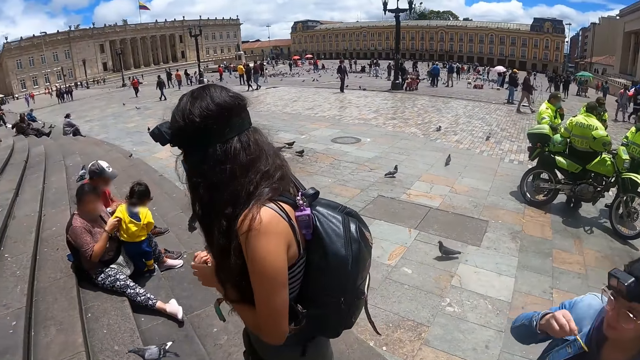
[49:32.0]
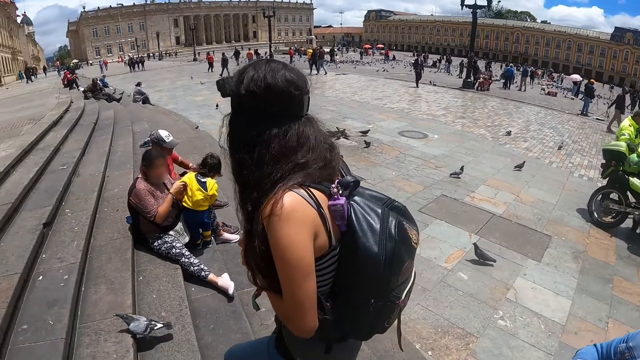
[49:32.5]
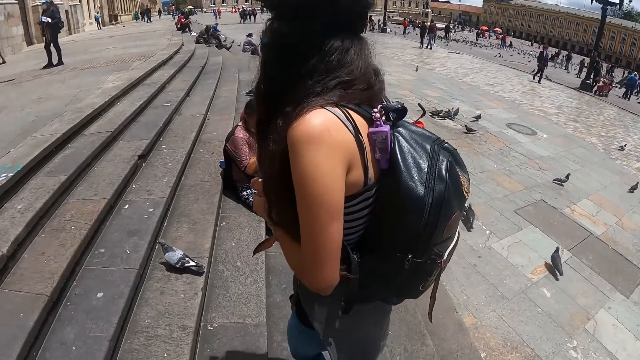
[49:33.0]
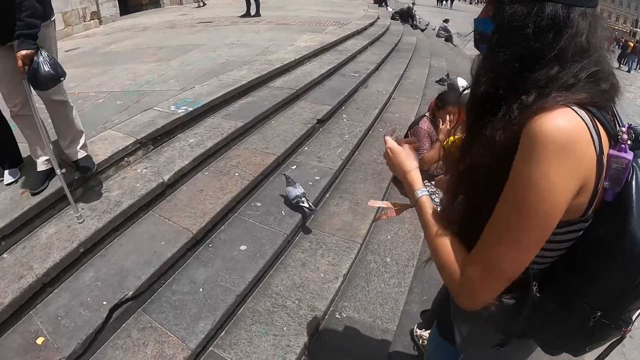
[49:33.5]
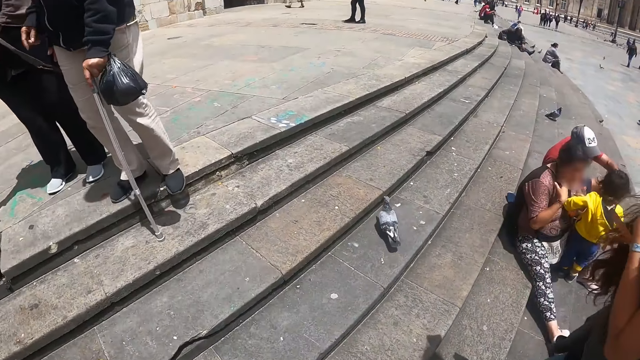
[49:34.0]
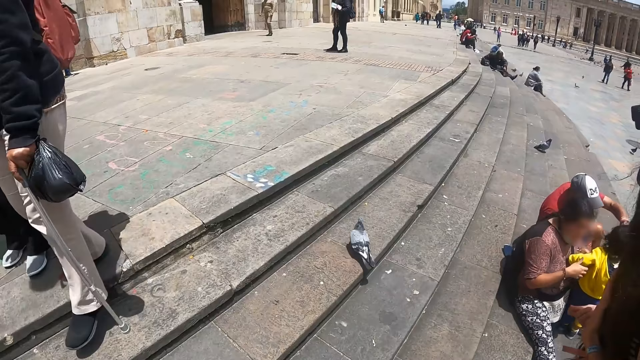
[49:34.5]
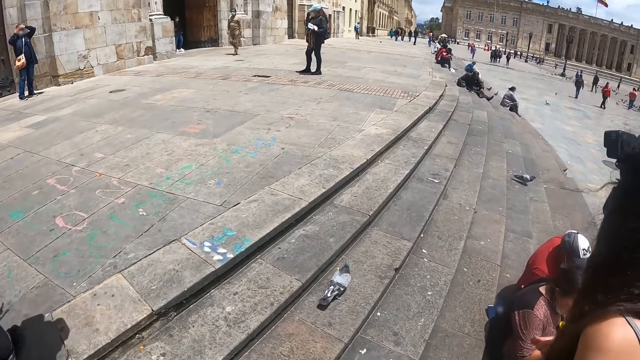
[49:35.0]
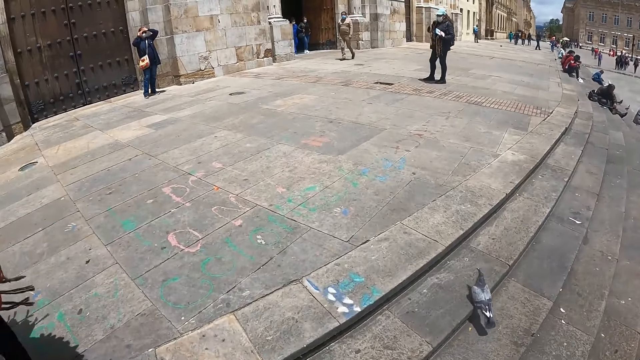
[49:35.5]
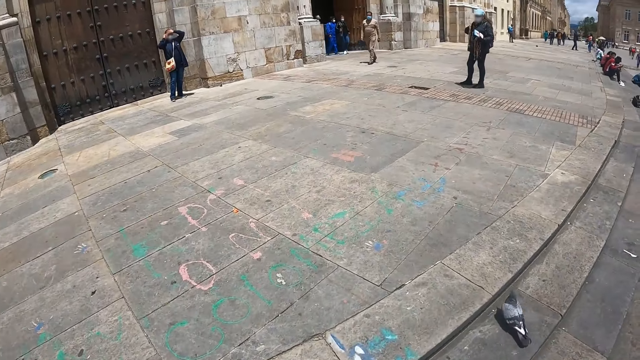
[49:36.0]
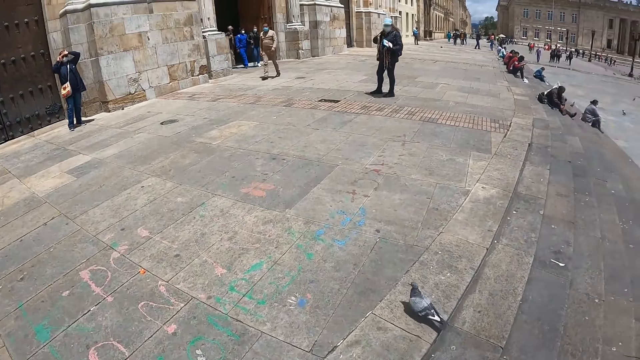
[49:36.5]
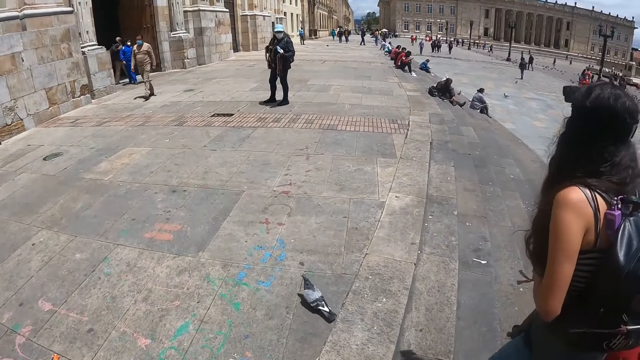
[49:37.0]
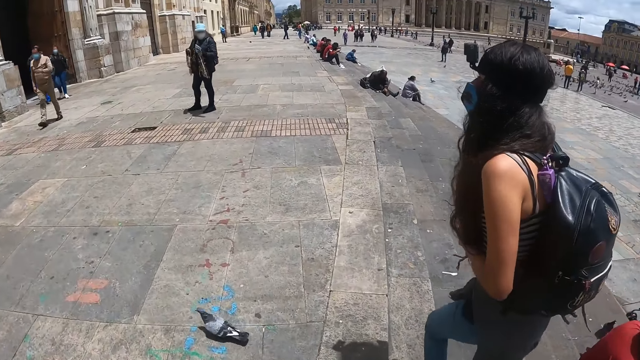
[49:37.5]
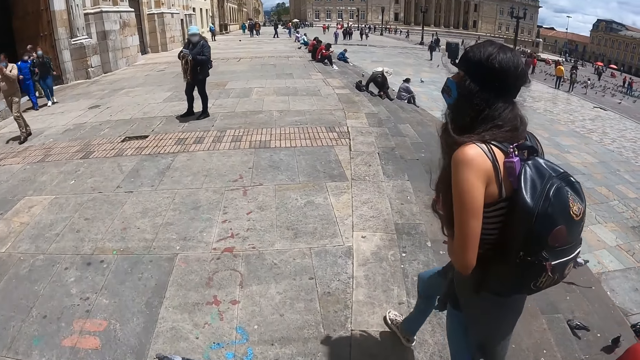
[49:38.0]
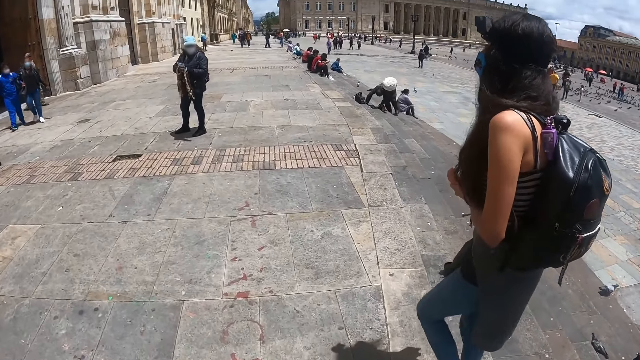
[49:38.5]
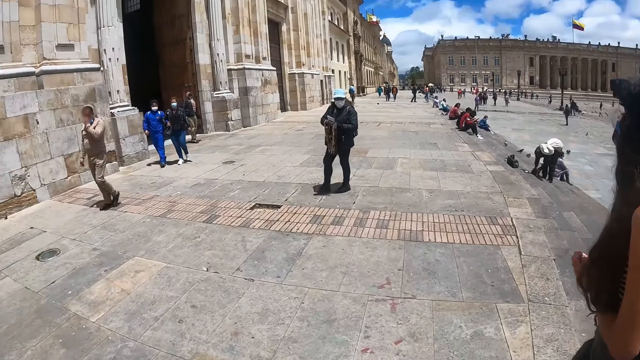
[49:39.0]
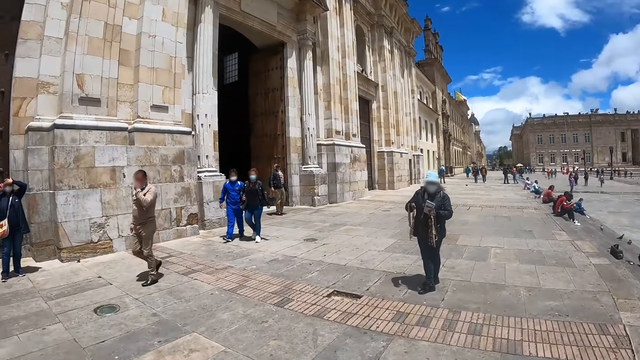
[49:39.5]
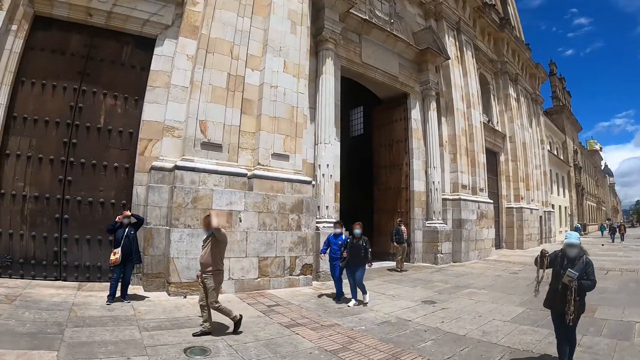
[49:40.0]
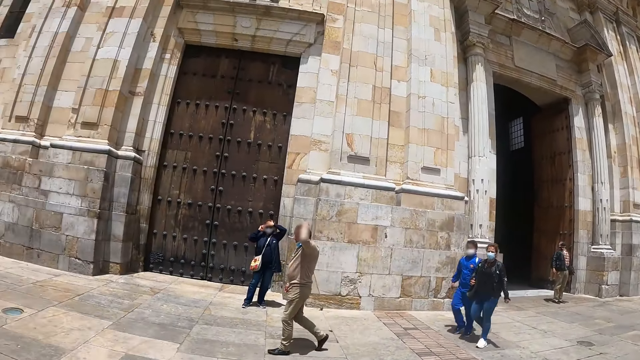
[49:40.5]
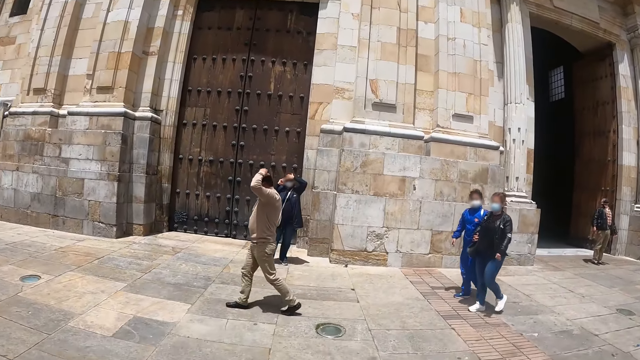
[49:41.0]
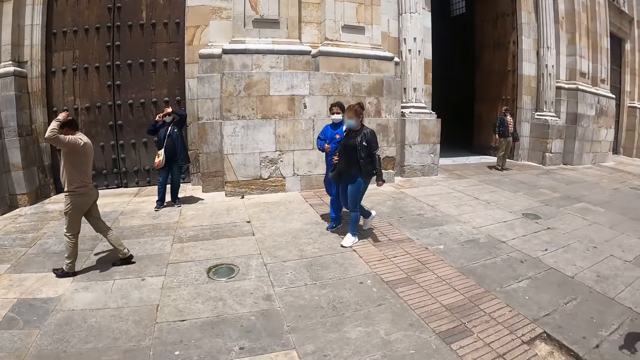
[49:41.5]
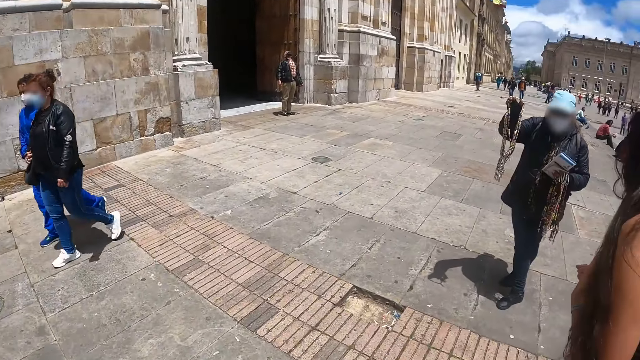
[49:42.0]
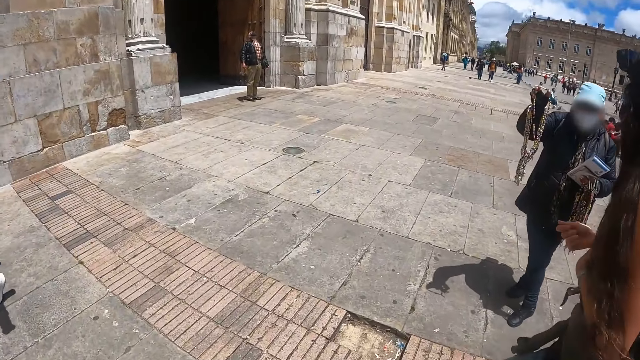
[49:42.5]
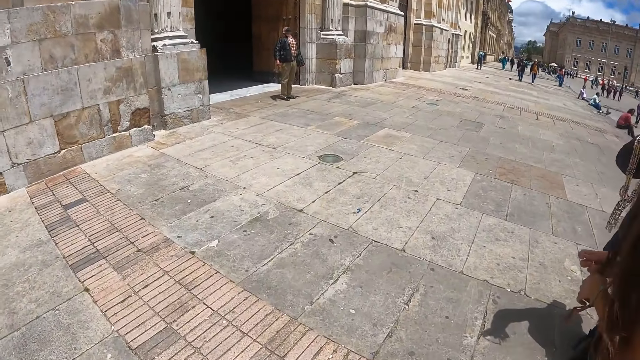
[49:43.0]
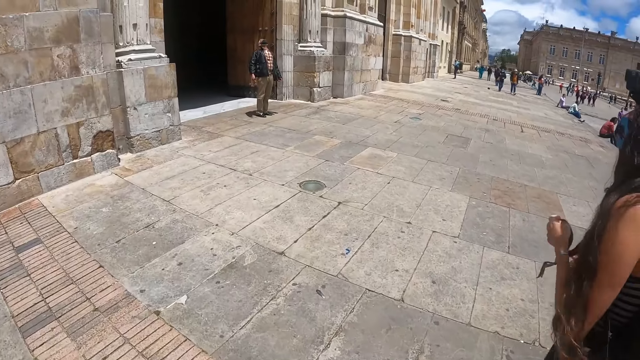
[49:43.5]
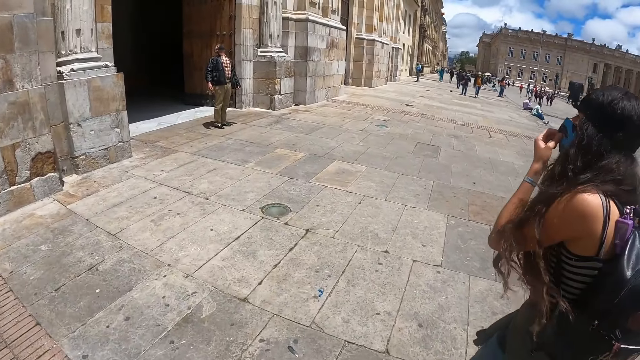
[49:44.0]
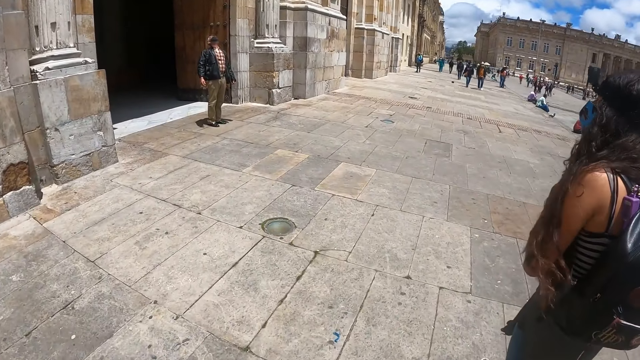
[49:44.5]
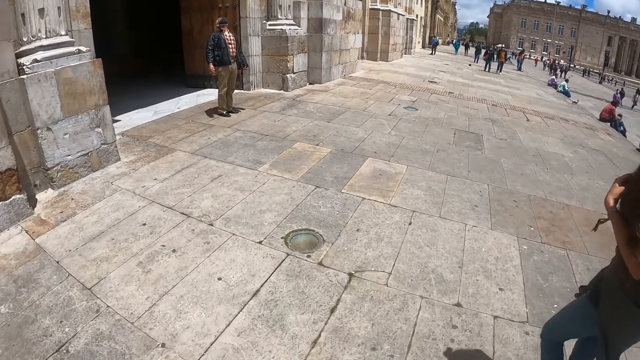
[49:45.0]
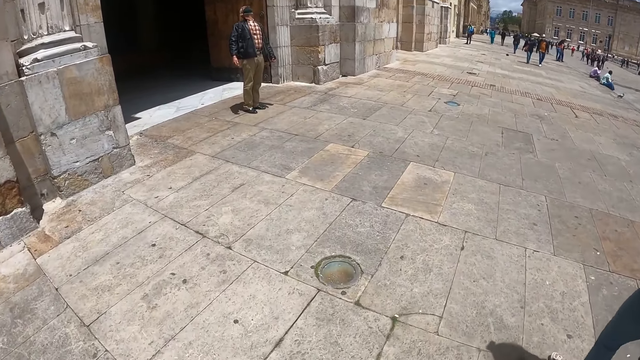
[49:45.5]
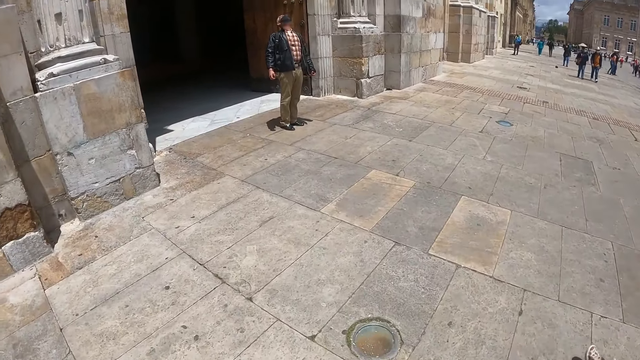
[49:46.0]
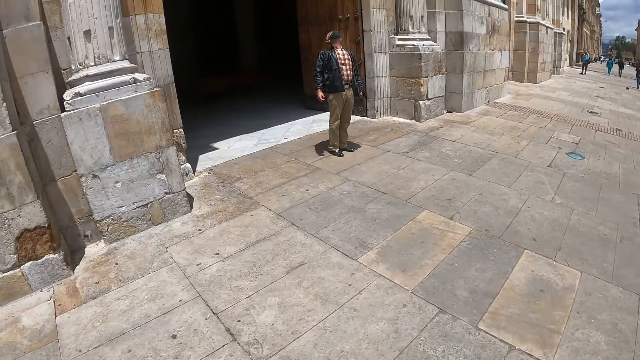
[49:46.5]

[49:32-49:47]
The camera wearer walks up the stairs. They walk towards the building. They look around. They walk on the pavement.

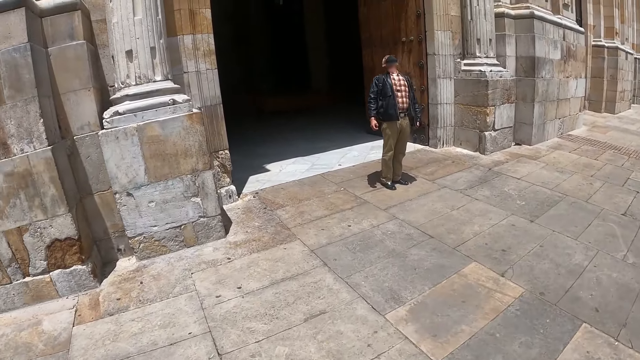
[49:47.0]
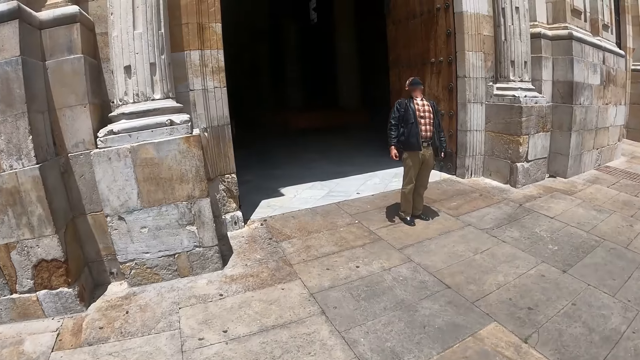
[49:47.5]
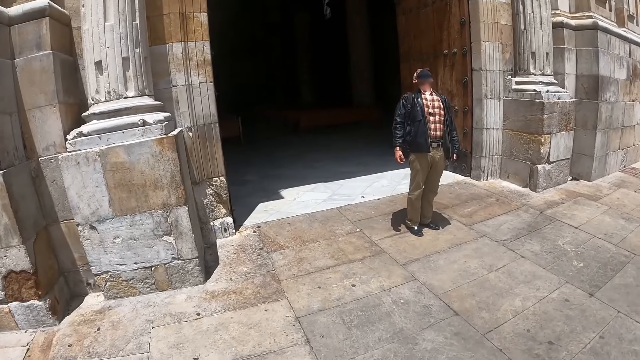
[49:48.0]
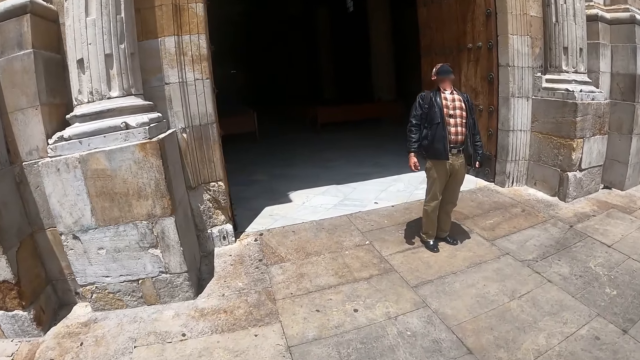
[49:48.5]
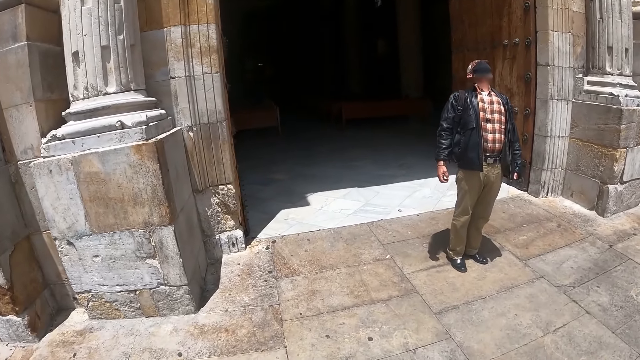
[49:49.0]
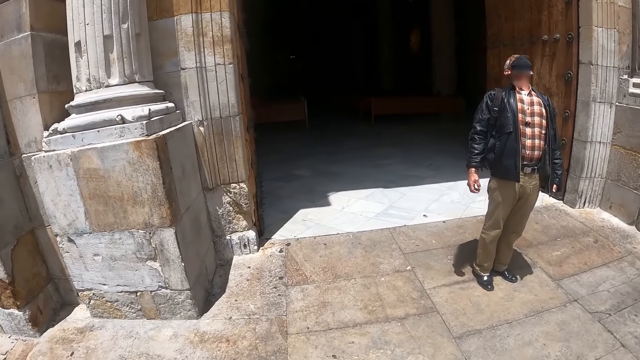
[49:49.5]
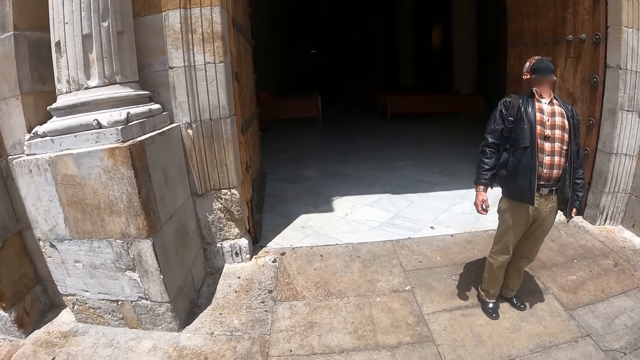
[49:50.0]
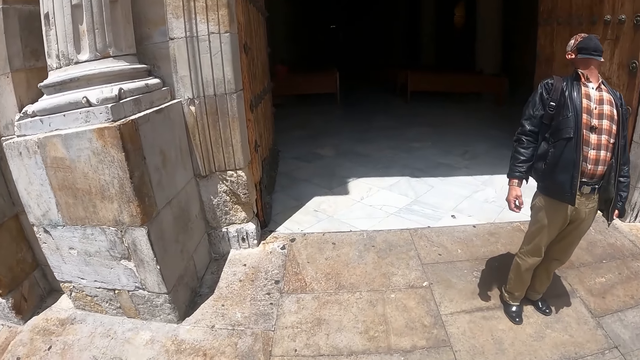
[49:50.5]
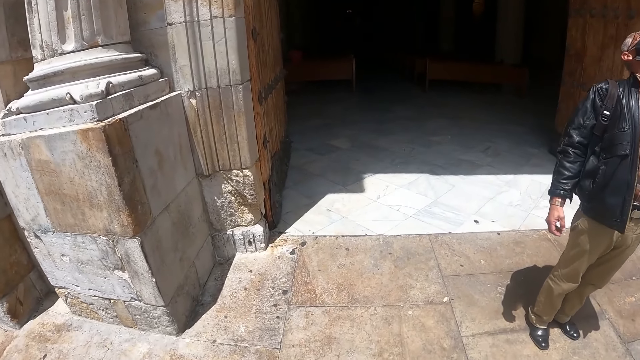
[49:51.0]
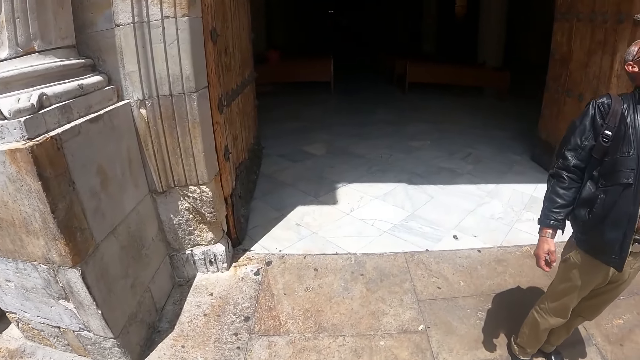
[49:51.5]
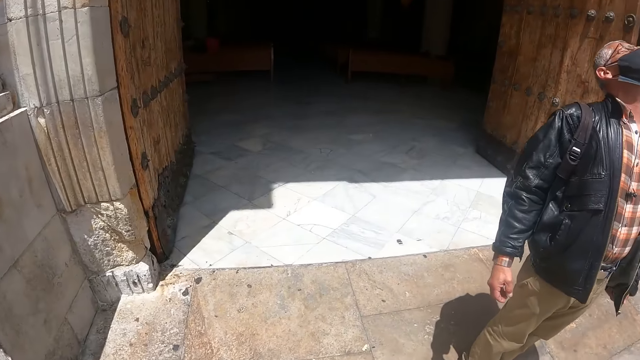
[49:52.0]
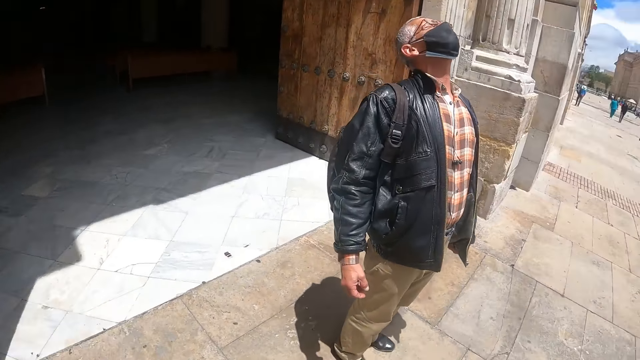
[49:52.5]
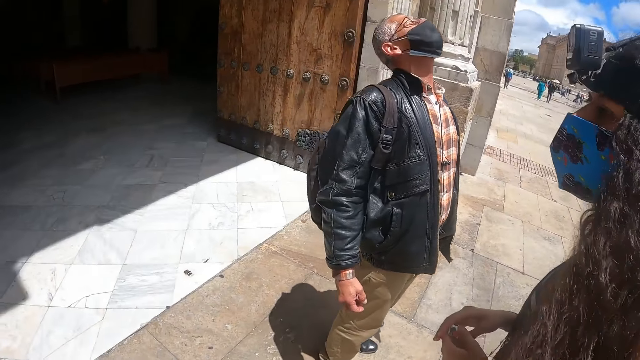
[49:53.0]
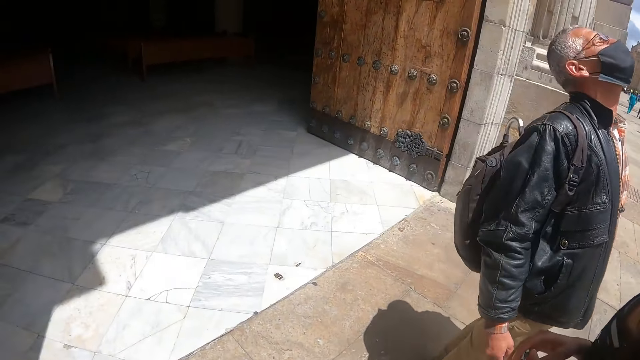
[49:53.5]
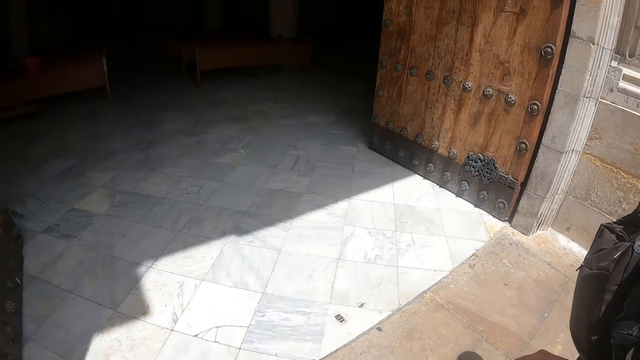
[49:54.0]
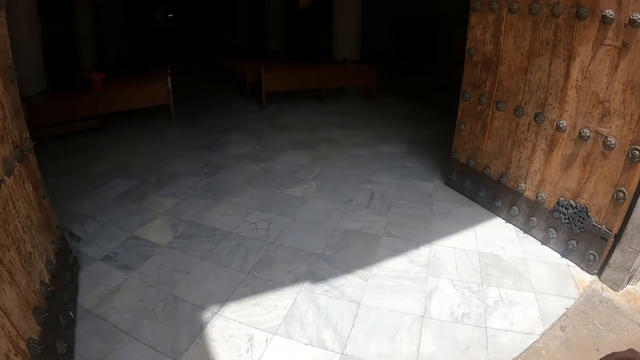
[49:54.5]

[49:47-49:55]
The camera wearer looks around.
